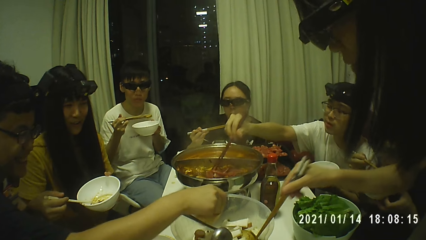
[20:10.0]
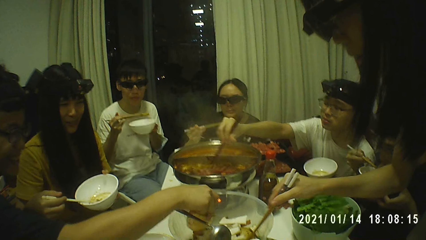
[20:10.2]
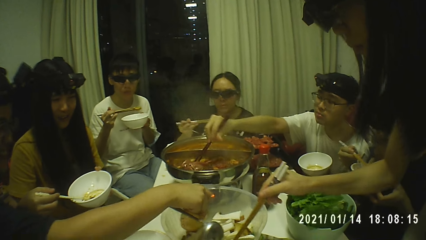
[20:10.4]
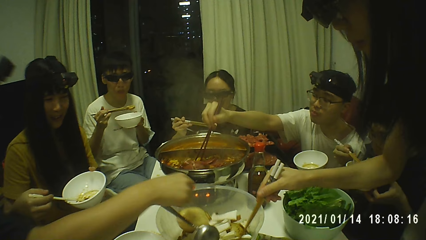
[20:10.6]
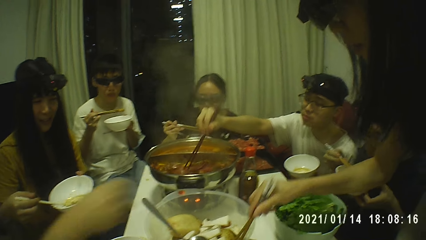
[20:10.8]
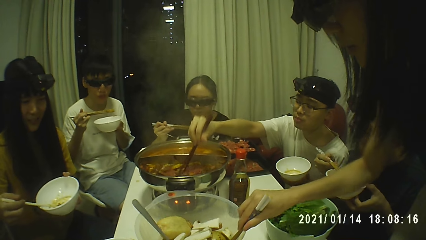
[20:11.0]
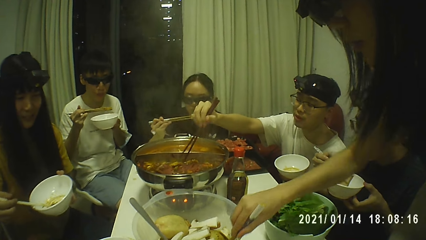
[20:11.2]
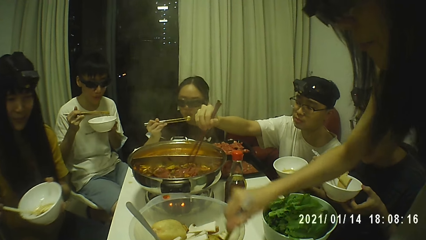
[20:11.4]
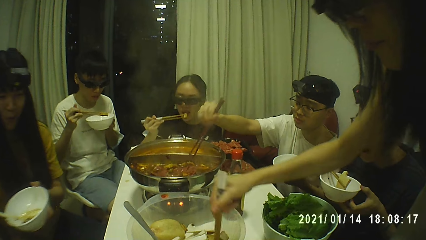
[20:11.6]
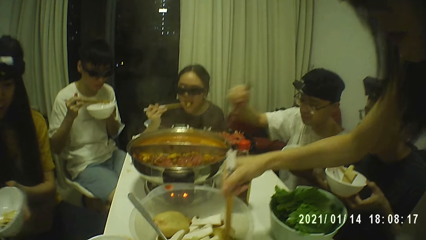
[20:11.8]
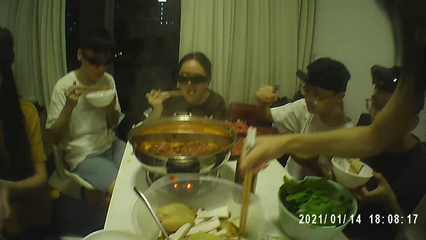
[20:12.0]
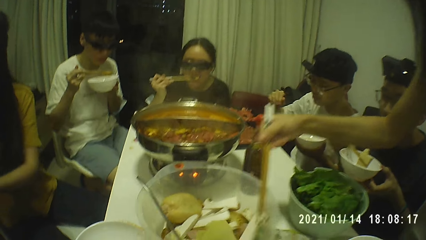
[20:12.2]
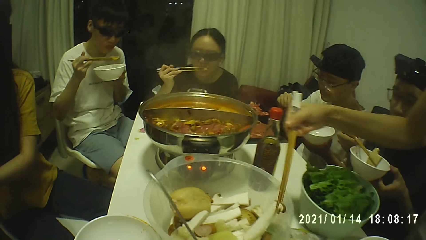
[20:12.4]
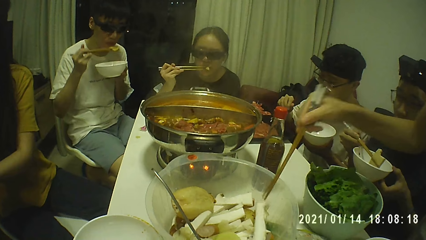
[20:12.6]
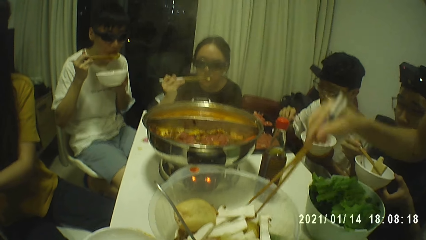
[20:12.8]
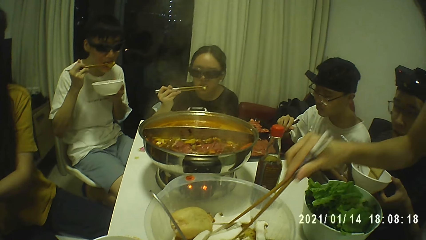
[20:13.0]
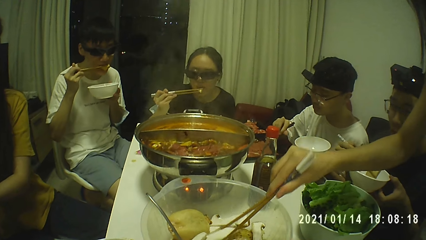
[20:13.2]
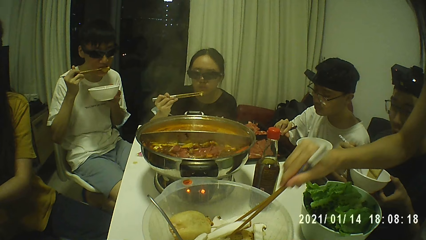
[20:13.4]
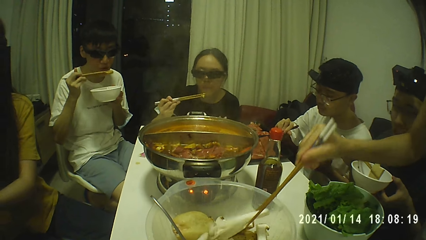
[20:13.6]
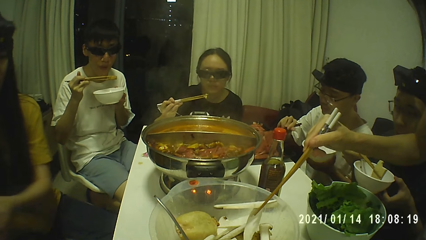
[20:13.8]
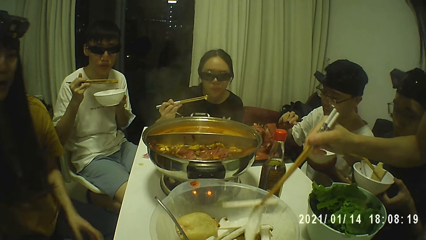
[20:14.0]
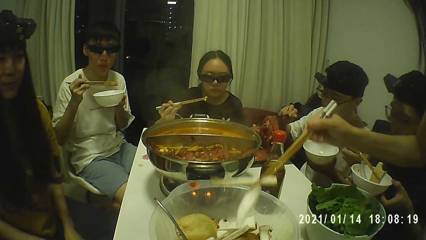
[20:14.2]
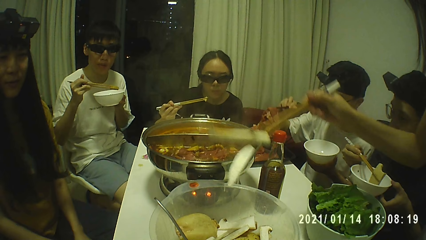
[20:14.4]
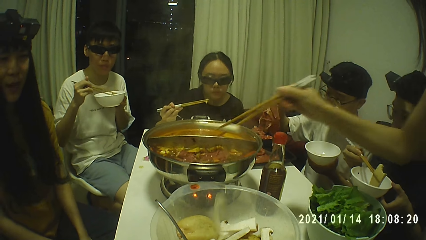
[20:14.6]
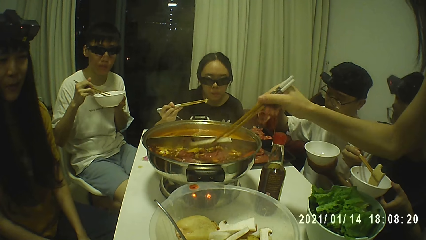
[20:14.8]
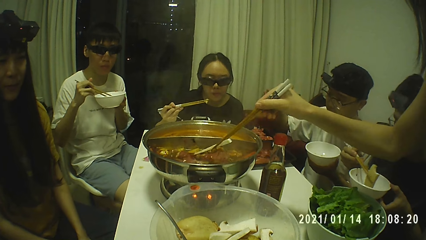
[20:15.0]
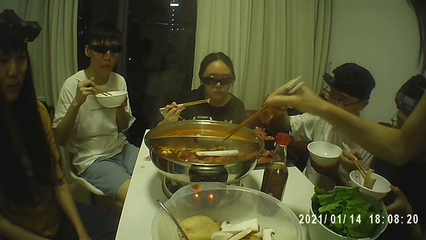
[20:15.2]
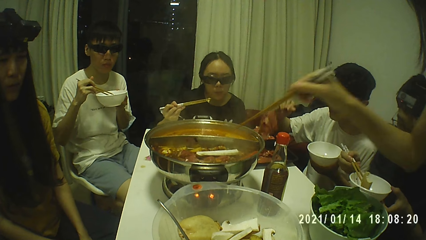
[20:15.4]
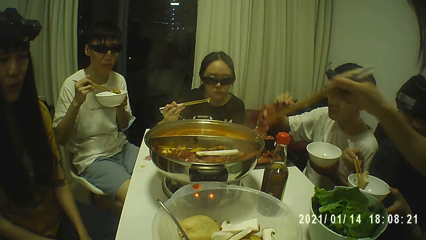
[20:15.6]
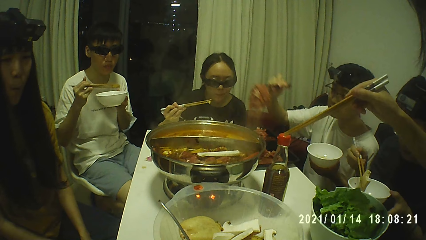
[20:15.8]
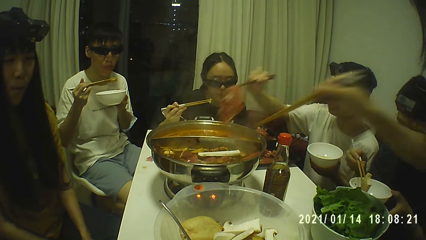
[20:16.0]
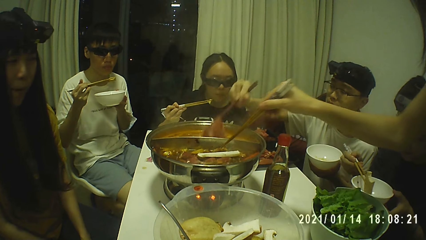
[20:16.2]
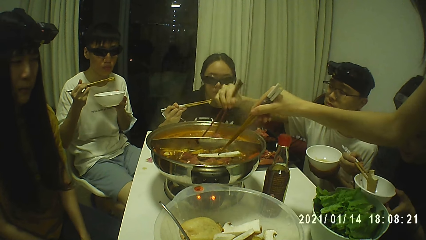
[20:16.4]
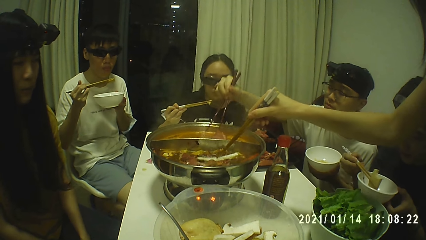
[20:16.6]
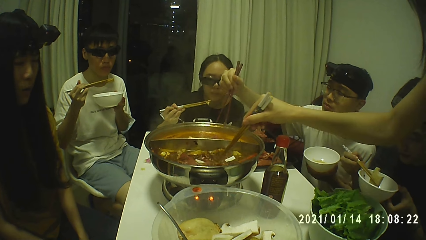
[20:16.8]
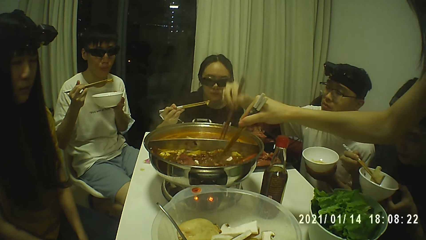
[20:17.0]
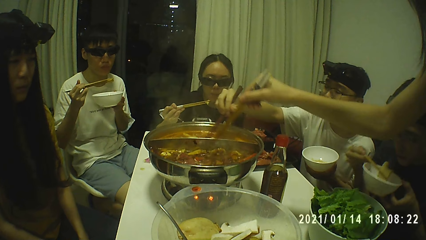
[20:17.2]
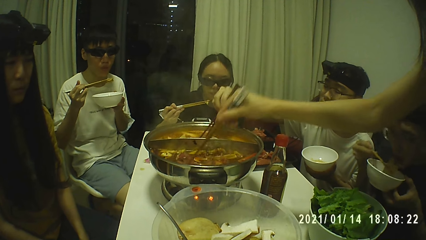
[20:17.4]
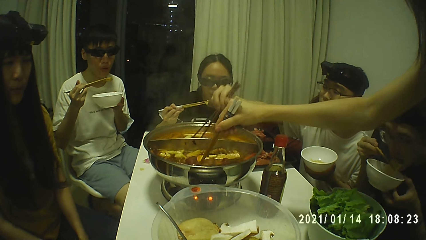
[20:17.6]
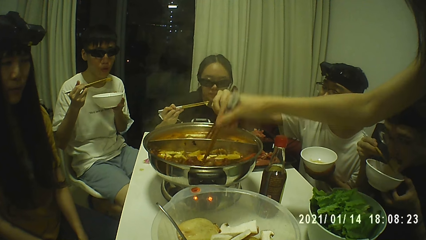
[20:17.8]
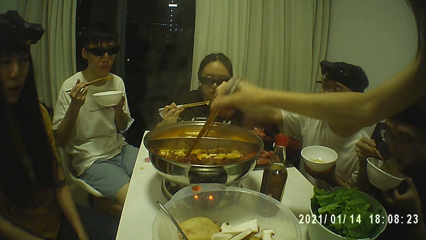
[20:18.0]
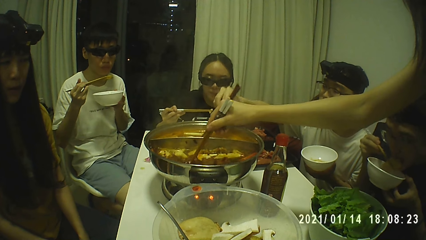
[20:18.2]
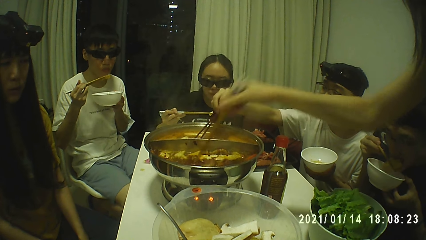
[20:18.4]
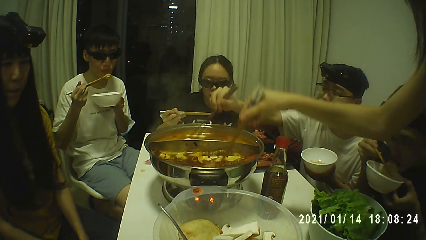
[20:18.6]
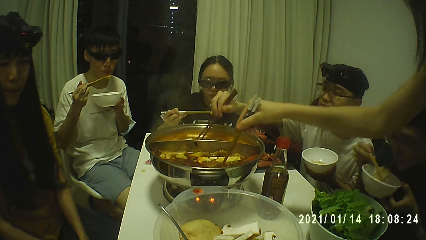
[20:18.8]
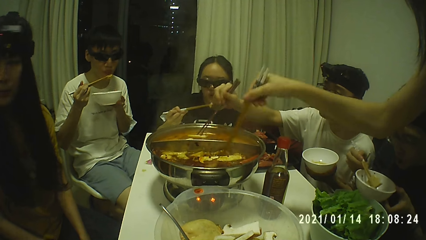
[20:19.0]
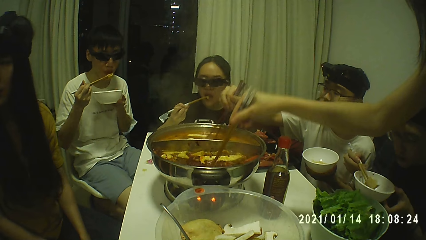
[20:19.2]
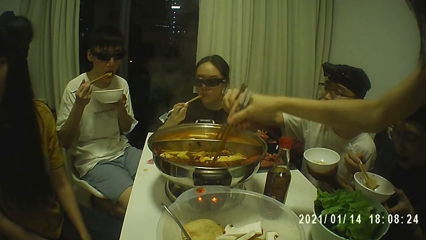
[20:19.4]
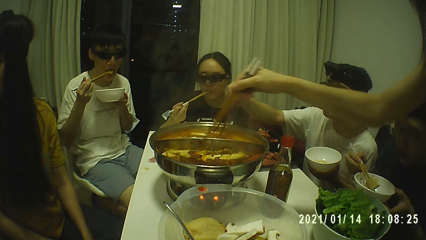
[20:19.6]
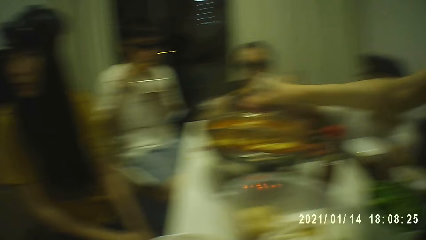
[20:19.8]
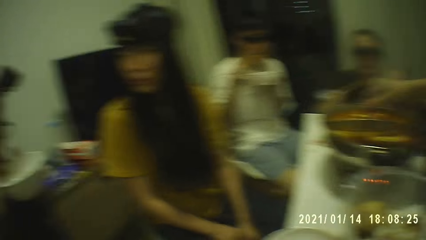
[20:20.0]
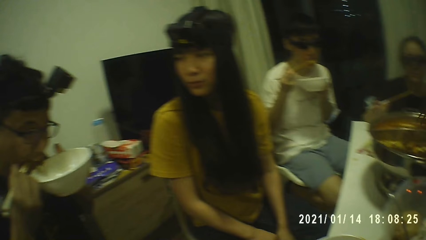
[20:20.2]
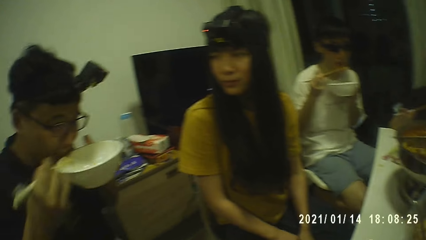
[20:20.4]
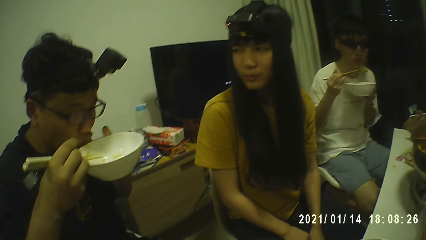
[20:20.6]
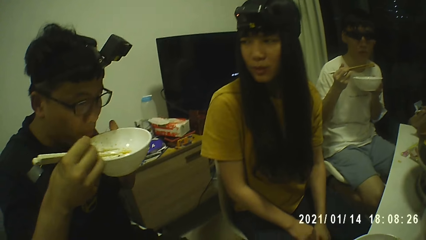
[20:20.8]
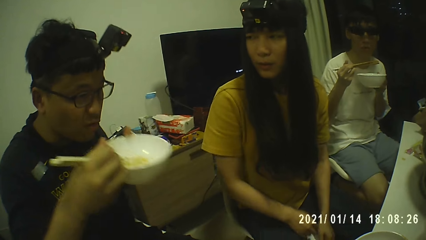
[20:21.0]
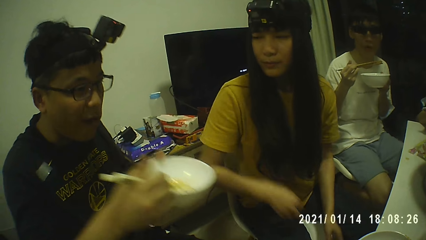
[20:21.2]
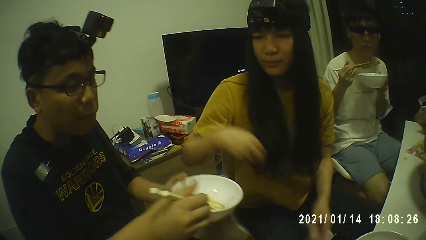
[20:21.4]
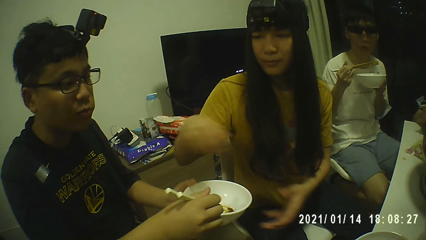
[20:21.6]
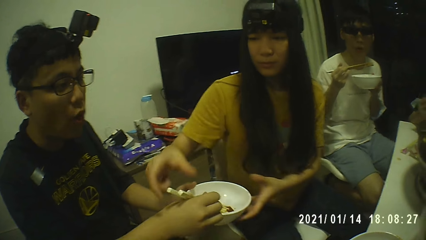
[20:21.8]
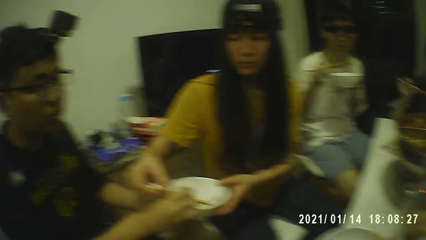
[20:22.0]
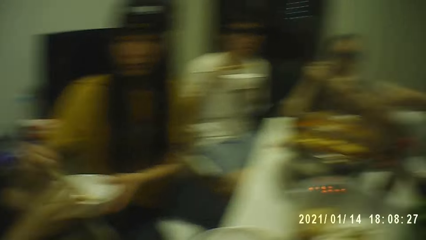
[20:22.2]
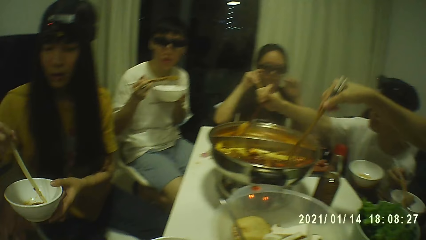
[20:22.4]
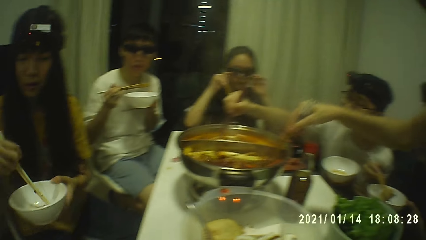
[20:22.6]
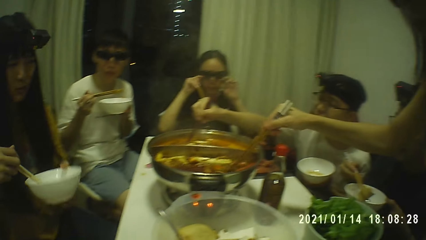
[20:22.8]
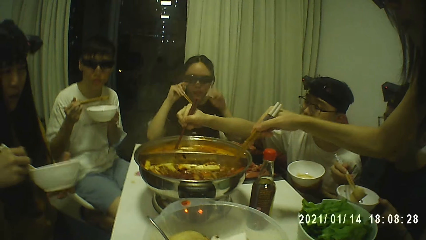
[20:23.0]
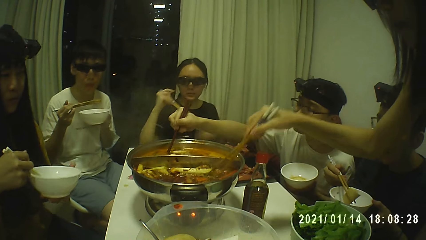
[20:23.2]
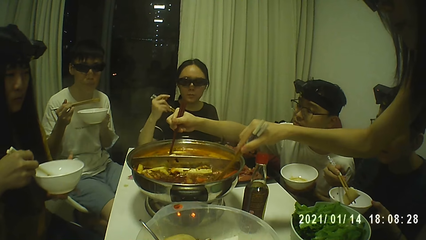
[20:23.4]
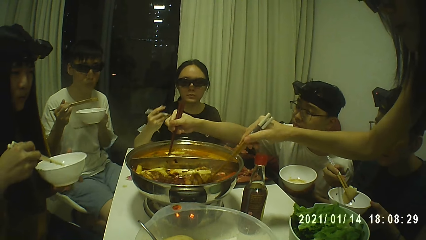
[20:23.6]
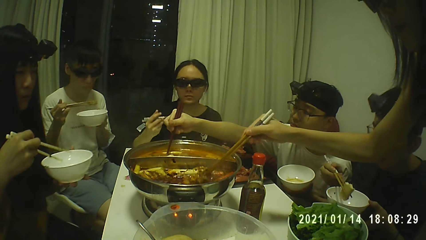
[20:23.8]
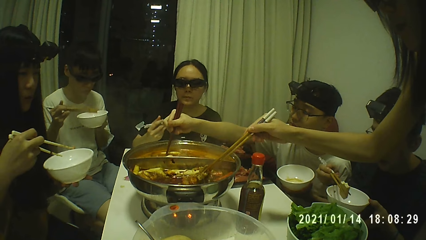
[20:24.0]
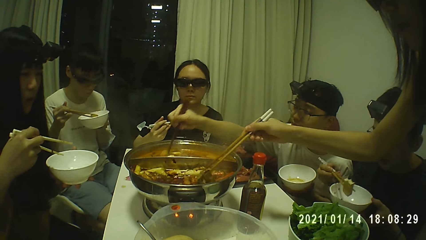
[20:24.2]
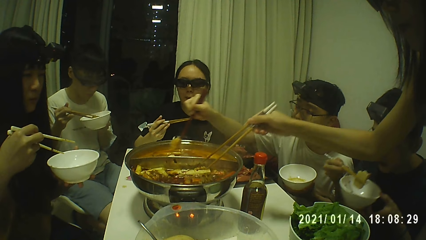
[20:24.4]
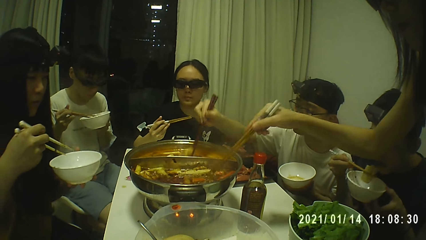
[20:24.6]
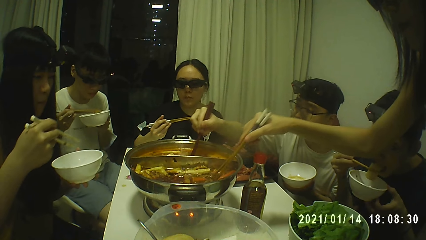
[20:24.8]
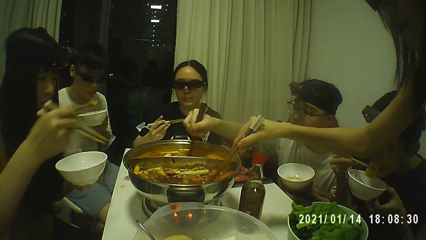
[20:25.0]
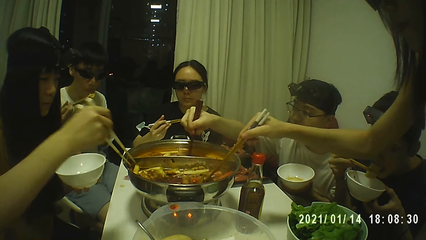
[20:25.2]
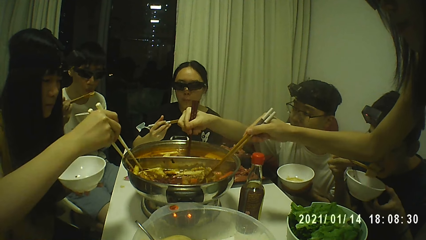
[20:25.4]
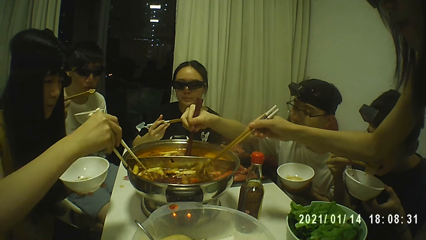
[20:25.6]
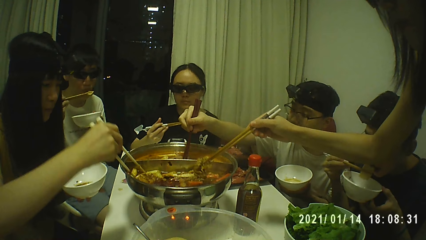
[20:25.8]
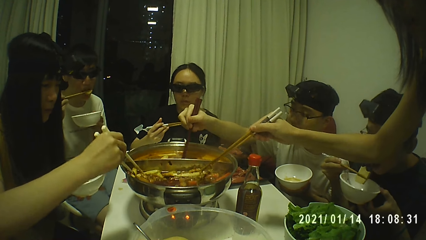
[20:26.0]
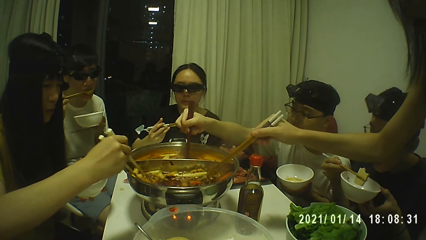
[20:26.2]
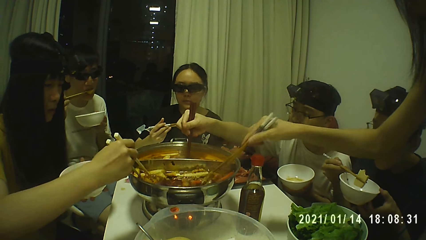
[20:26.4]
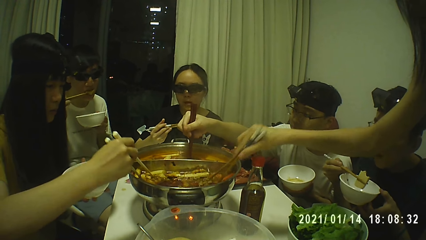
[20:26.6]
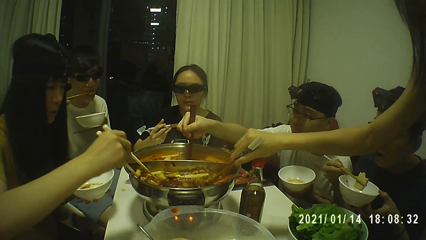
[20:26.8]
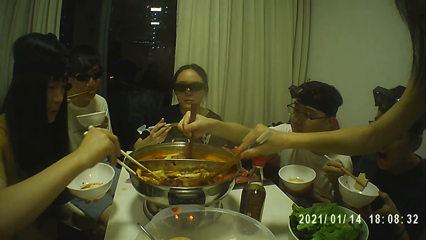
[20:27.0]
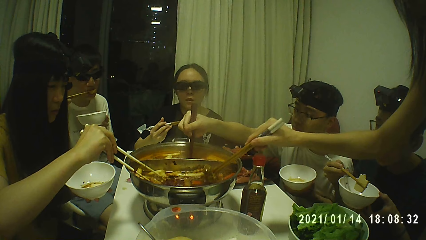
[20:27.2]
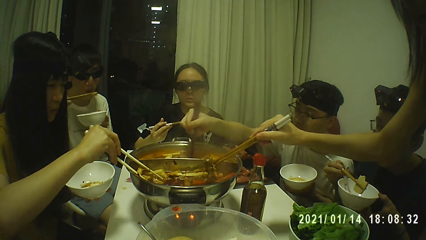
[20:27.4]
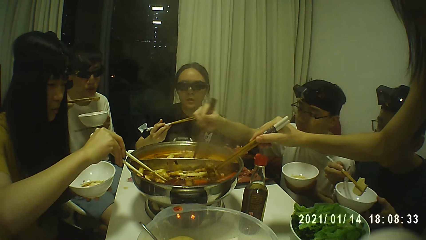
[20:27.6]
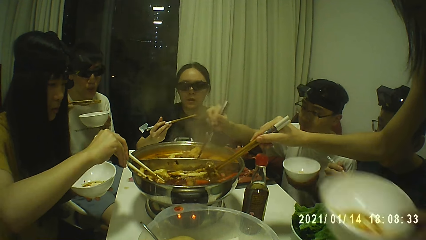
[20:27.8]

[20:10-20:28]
A man drops the kimchi back in the plastic bowl with his right hand. Another man picks raw chicken from the table with the chopsticks in his right hand. A woman picks raw kimchi from the plastic bowl with the chopsticks in her right hand. The woman drops the kimchi in the metal bowl with her right hand. The other man drops the raw chicken in the kimchi soup in the metal bowl with the chopsticks in his right hand. The woman stirs the kimchi soup in the metal bowl with the chopsticks in her right hand. The other man stirs the kimchi soup in the metal bowl with the chopsticks in his right hand. Another woman eats kimchi with the chopsticks in her right hand. A third man eats kimchi with the chopsticks in his right hand. The first man eats kimchi with the chopsticks in his right hand. A third woman takes the bowl from the first man. The first man passes the plate and chopsticks in his hands to the third woman. A person eats food. Another person eats food. The third woman picks food from the bowl with the chopsticks. The first woman takes kimchi from the metal bowl on the table with the chopsticks in her right hand.
